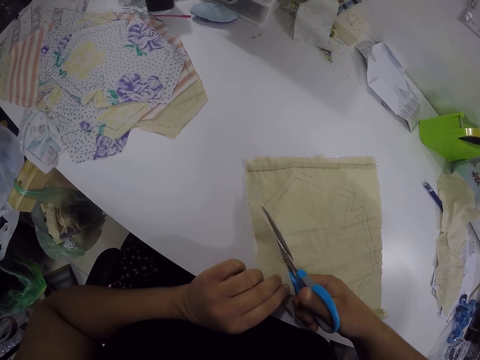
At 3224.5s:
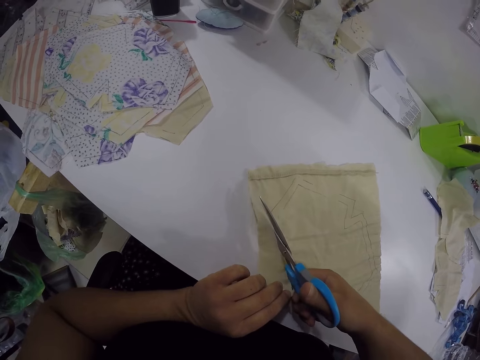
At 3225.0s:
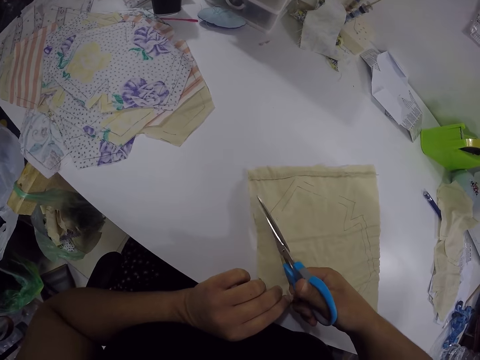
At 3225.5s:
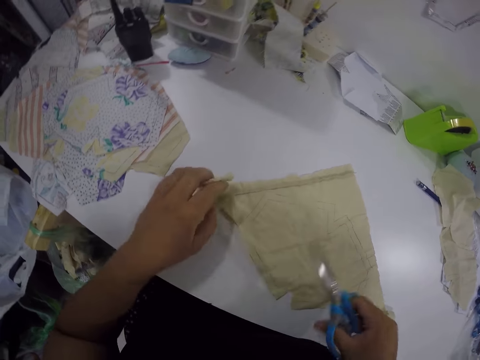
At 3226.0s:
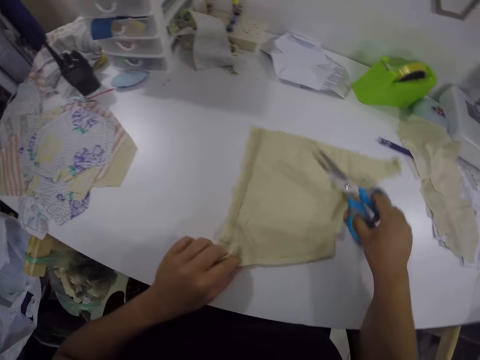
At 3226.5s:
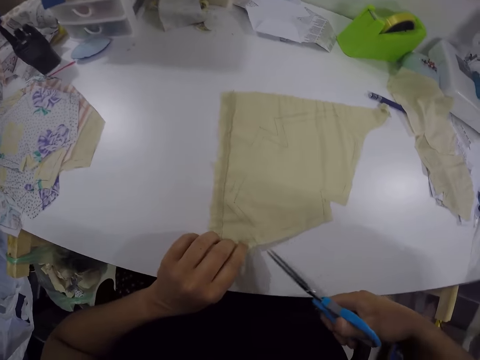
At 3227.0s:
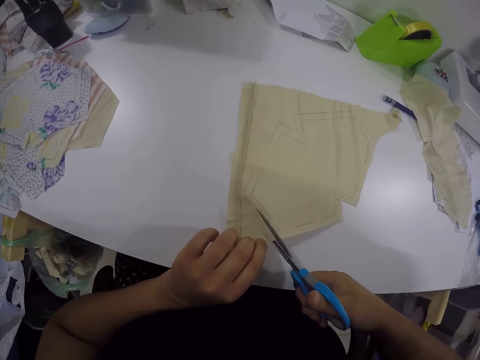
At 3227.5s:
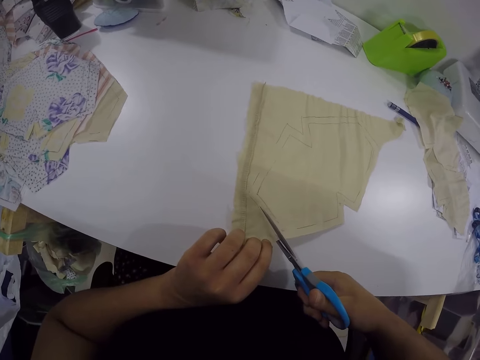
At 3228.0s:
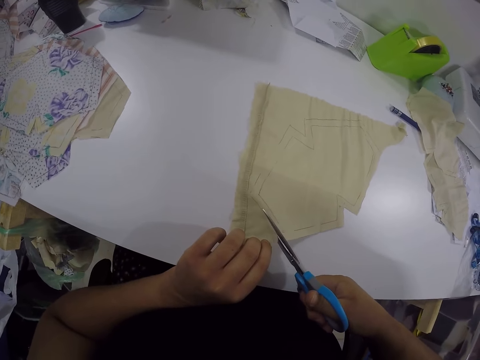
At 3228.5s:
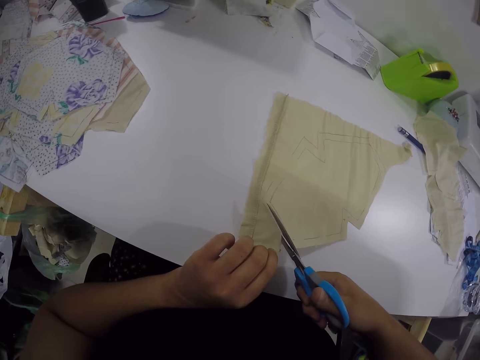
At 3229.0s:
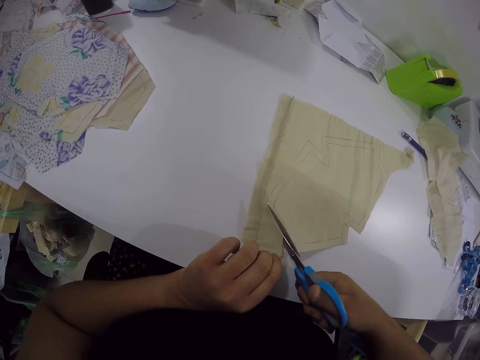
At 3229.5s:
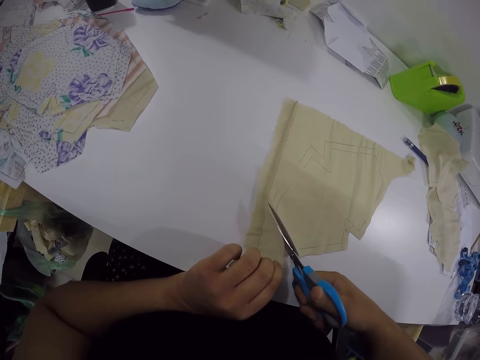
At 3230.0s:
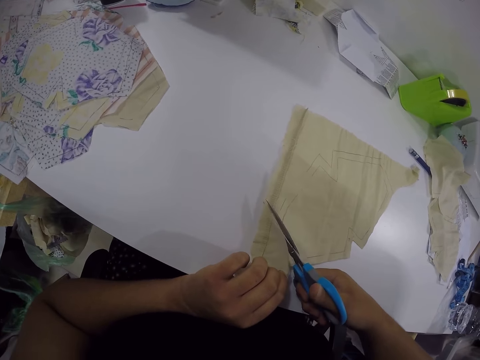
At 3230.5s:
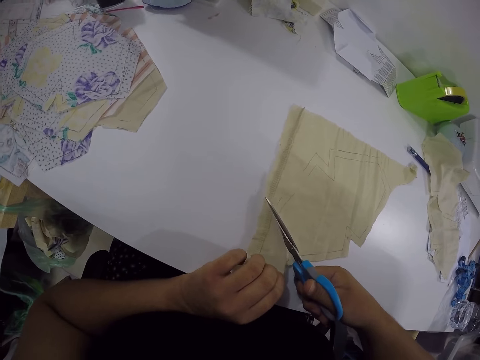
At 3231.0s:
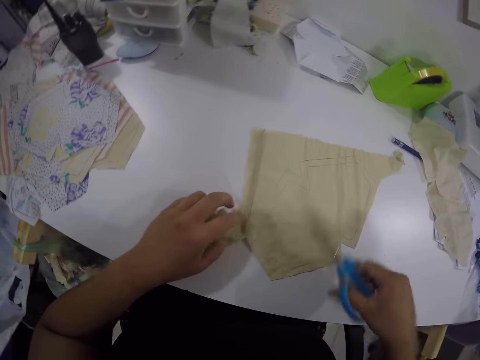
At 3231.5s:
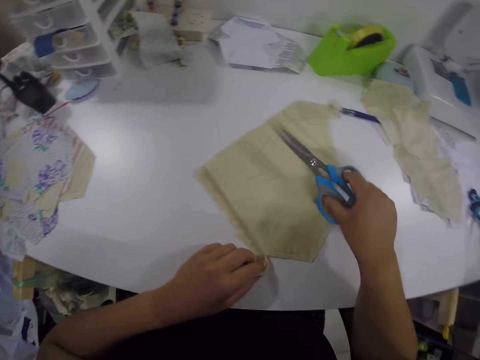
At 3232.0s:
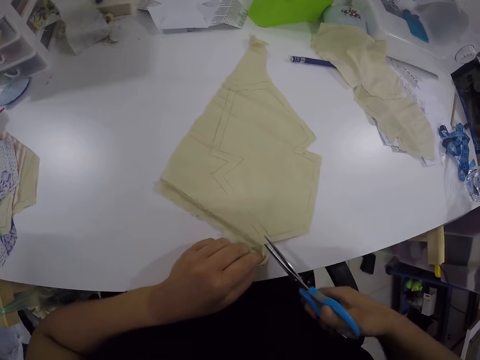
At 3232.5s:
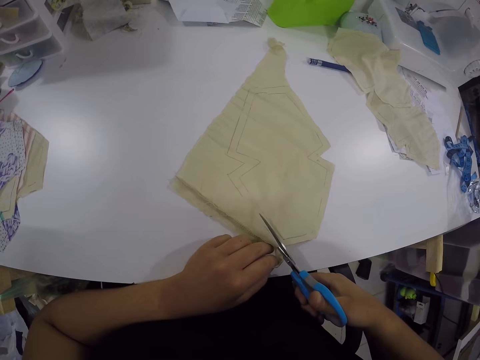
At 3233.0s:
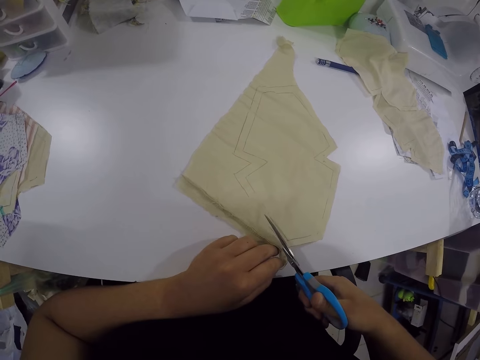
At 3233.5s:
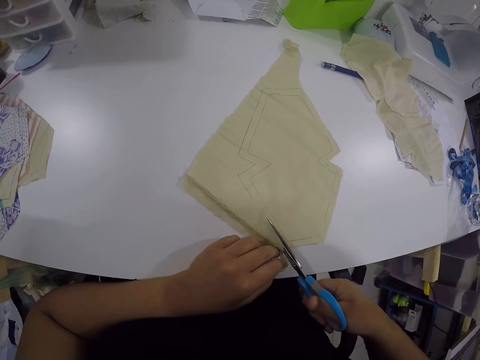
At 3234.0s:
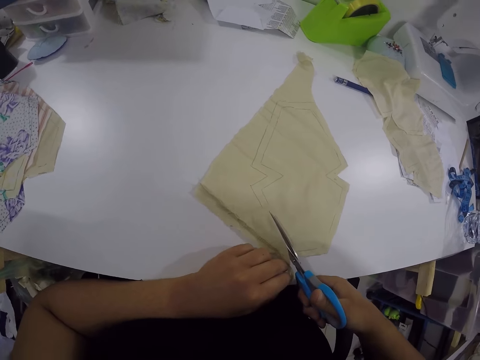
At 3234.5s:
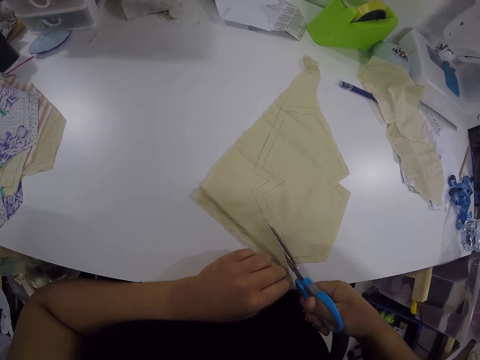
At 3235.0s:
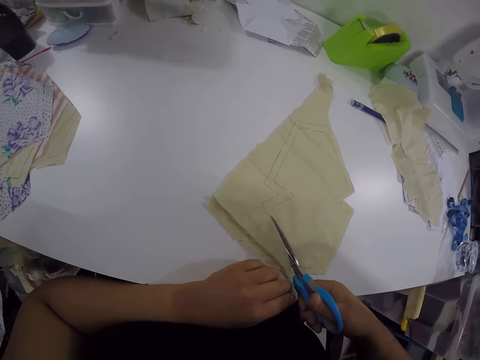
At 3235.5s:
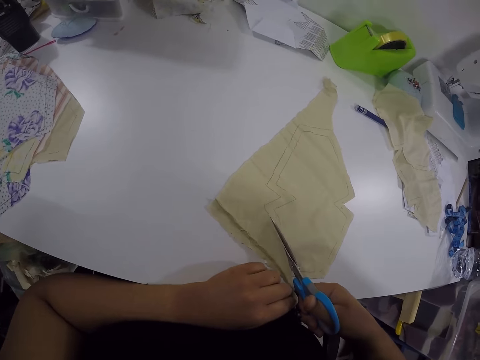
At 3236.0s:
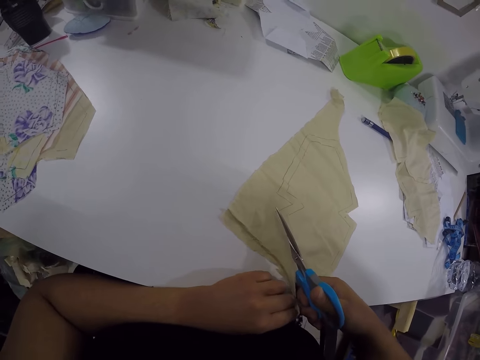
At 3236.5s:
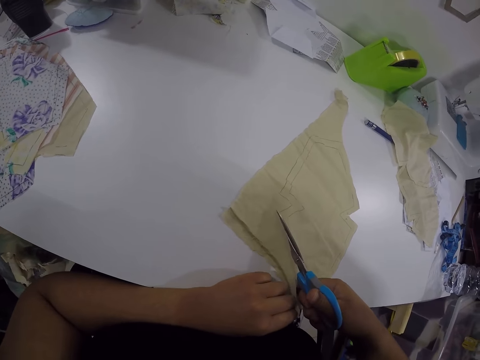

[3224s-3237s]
The camera wearer adjusts the piece of fabric on the table with both hands. She cuts the piece of fabric with the pair of scissors in her right hand. She adjusts the piece of fabric on the table with both hands. She cuts the piece of fabric with the pair of scissors in her right hand.

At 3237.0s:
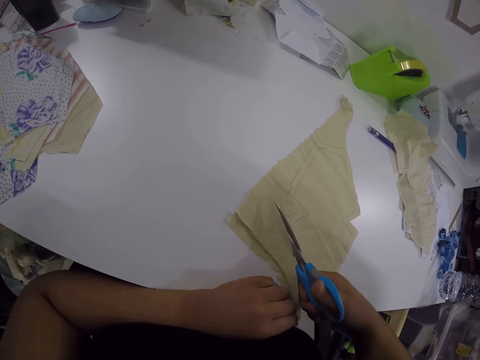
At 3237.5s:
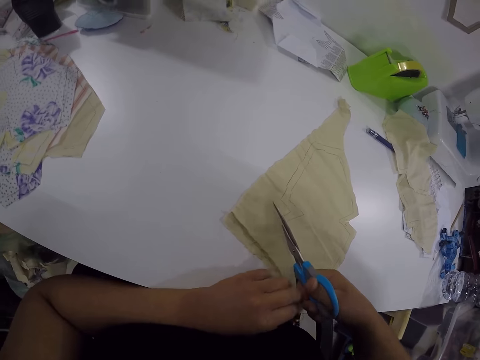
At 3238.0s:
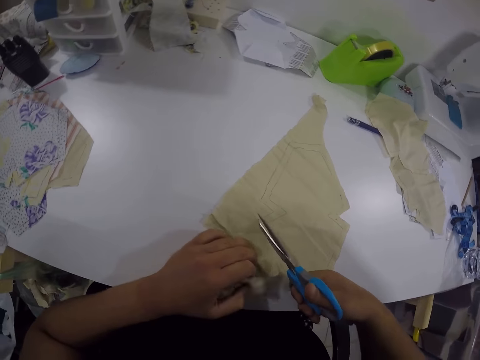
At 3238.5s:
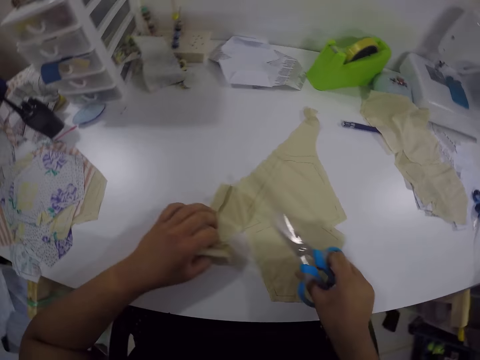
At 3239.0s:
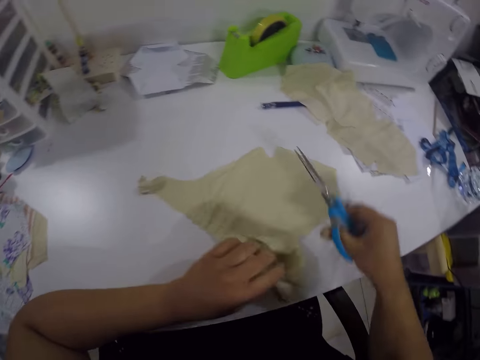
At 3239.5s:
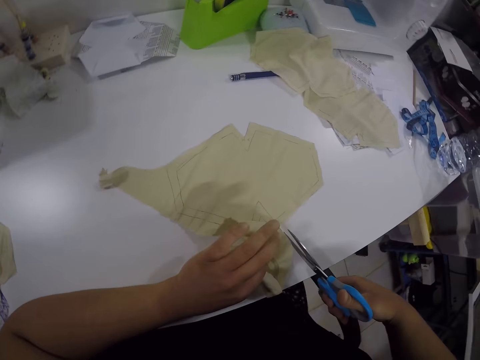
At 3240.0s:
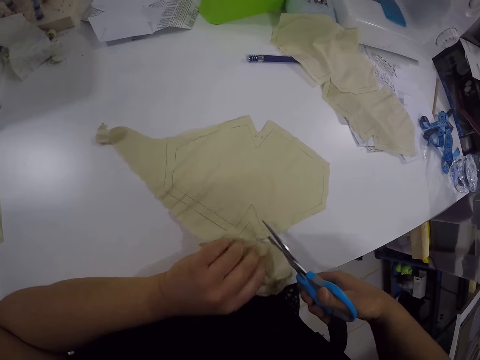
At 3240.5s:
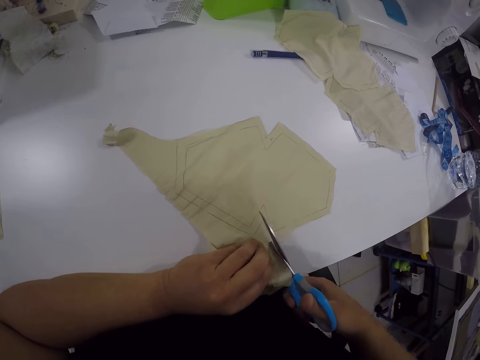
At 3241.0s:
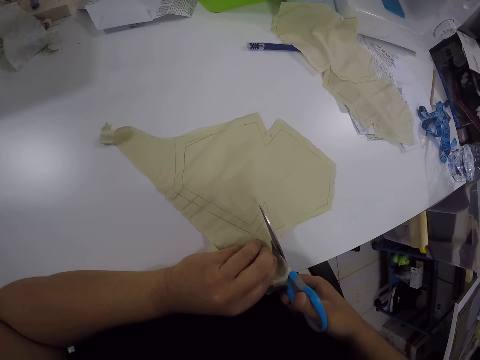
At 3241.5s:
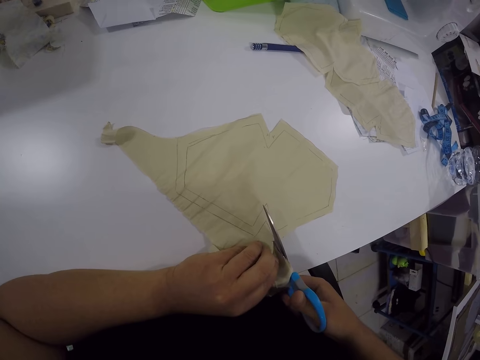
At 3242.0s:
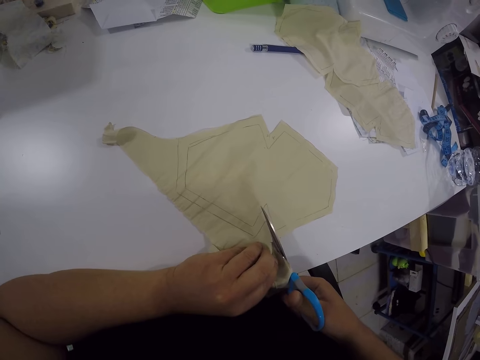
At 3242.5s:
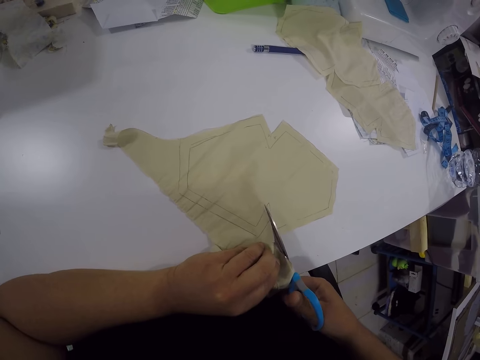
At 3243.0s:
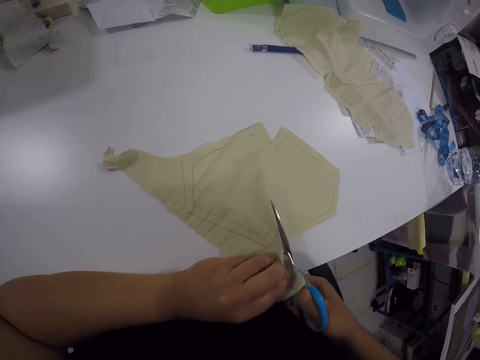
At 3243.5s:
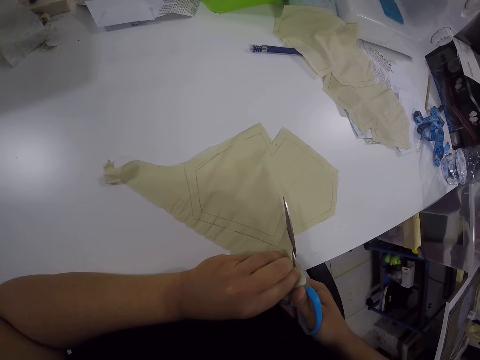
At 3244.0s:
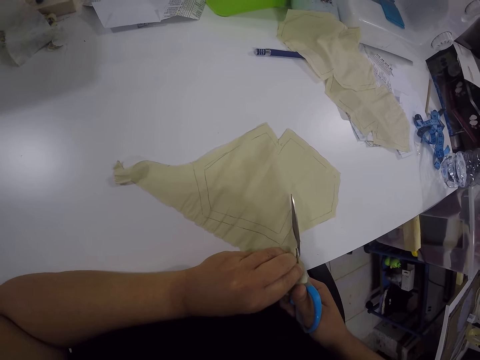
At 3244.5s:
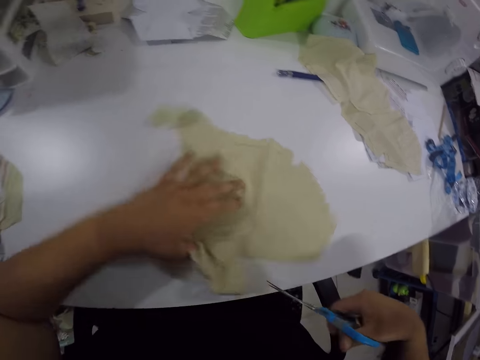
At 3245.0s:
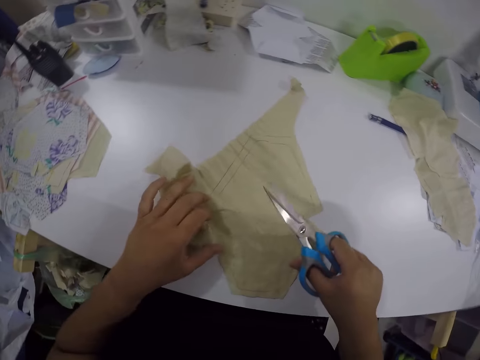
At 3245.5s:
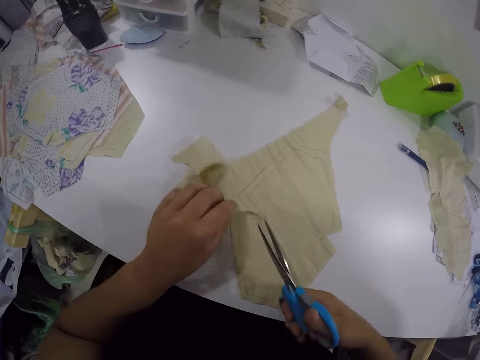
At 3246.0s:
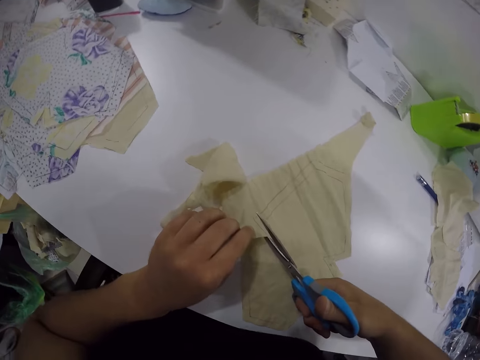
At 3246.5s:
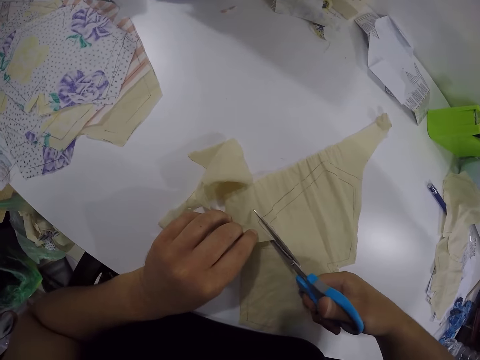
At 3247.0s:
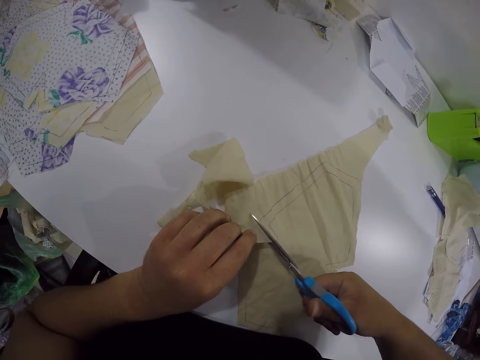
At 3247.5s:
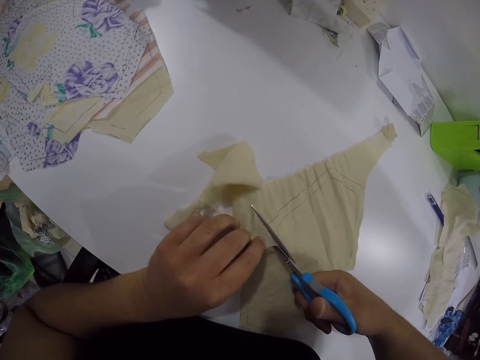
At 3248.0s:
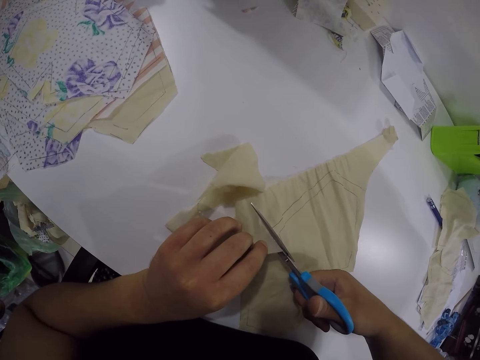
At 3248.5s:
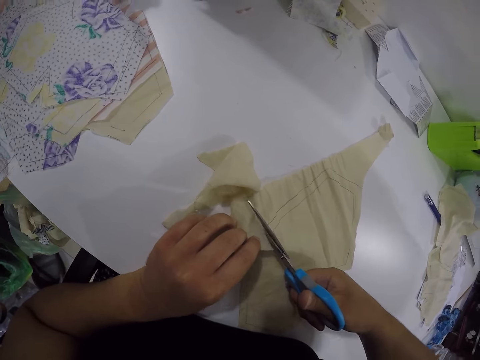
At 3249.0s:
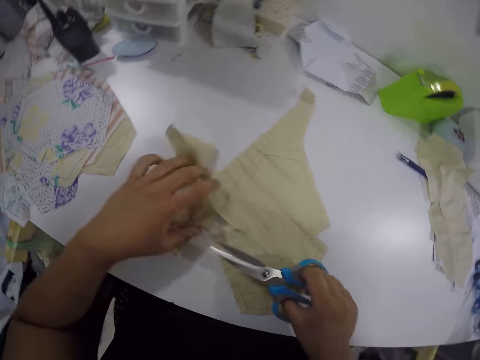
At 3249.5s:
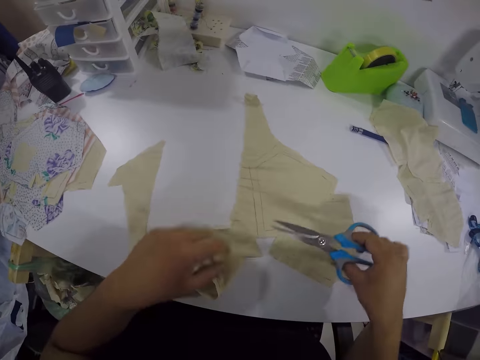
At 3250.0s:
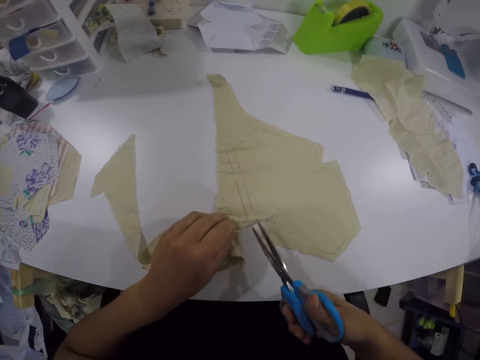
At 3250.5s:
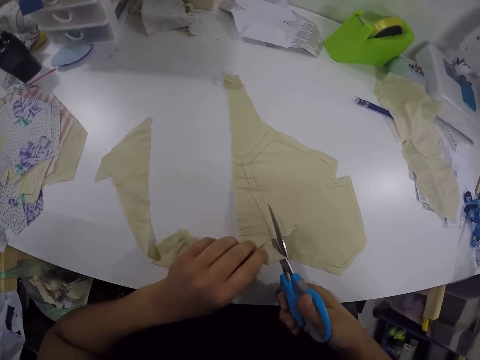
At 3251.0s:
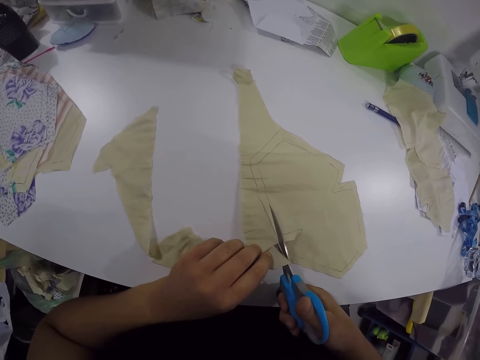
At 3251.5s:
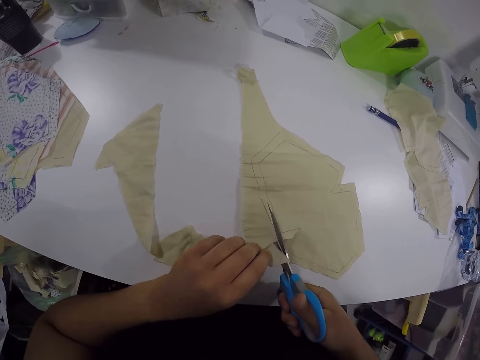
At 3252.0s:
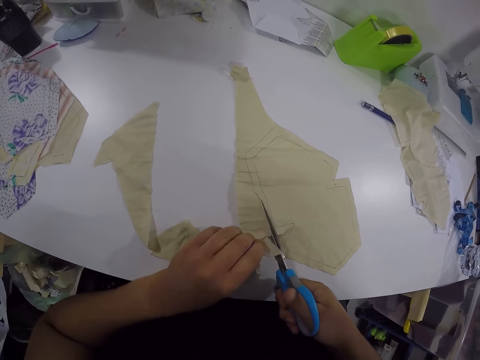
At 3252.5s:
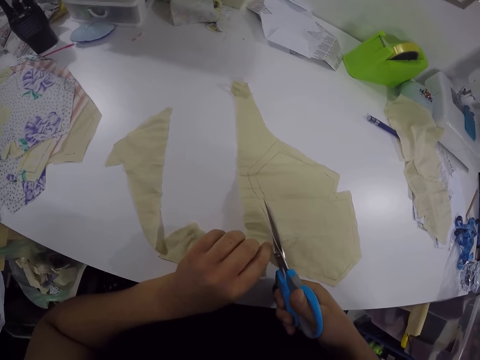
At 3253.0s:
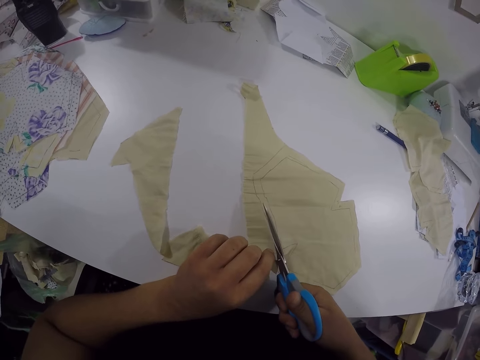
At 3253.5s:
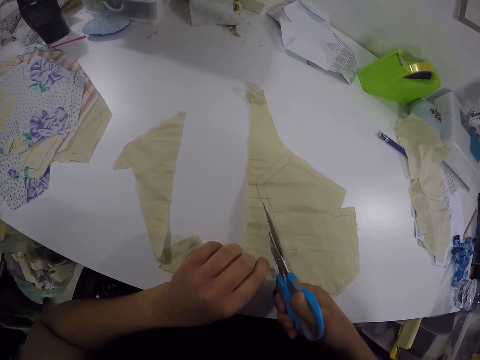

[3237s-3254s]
The camera wearer moves the cloth. She cuts the cloth on the table with the scissors in her right hand. She adjusts the cloth on the table with her right hand. She cuts the cloth on the table with the scissors in her right hand. She adjusts the cloth on the table with her right hand. She cuts the cloth on the table with the scissors in her right hand.
